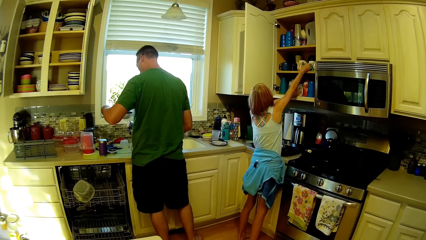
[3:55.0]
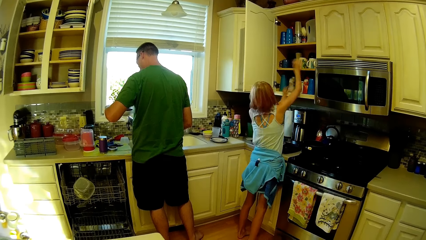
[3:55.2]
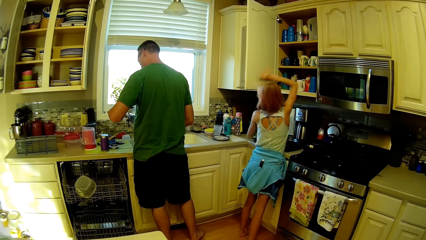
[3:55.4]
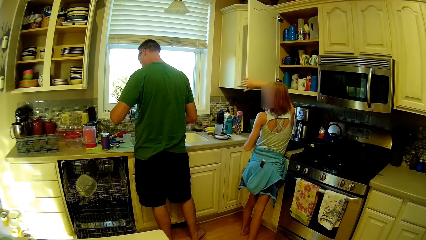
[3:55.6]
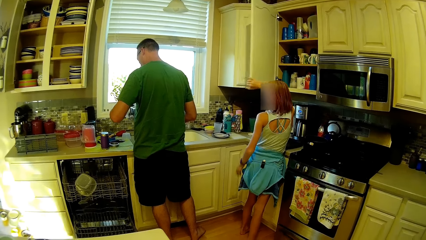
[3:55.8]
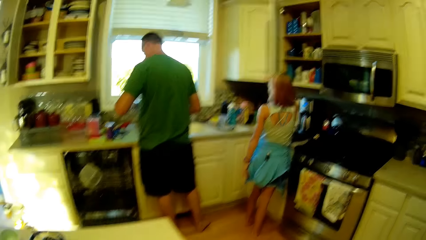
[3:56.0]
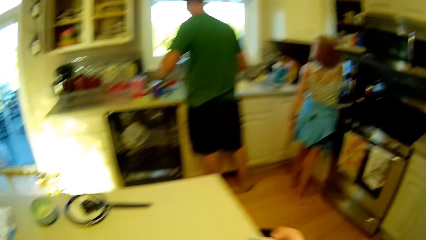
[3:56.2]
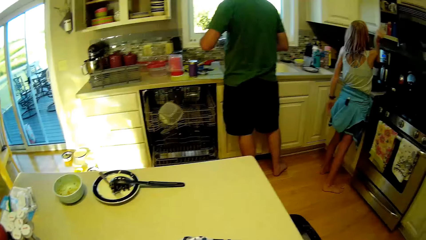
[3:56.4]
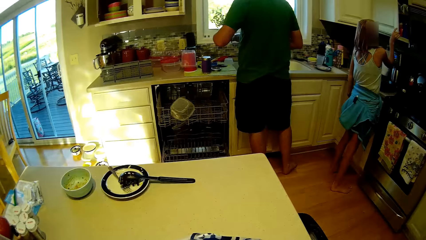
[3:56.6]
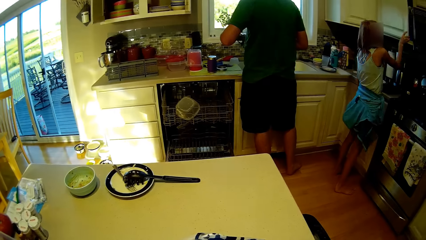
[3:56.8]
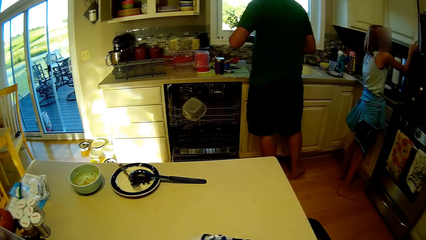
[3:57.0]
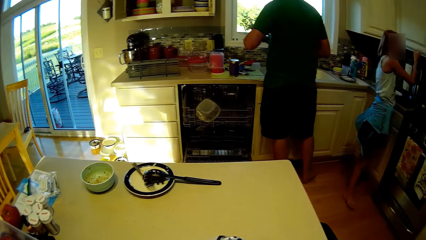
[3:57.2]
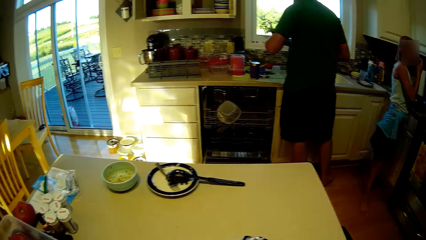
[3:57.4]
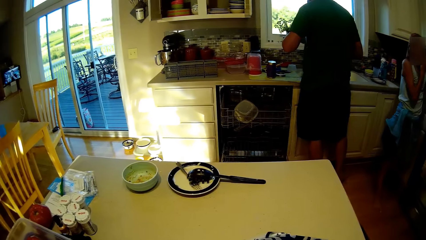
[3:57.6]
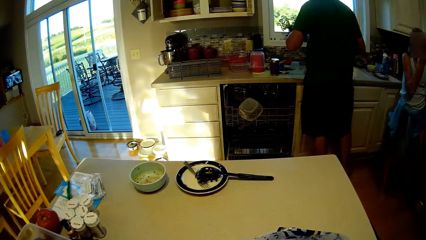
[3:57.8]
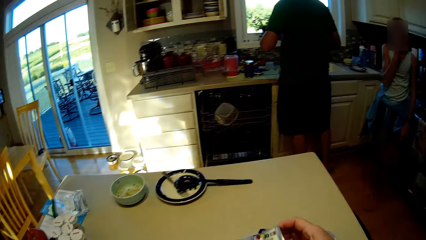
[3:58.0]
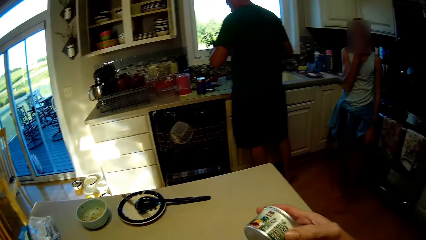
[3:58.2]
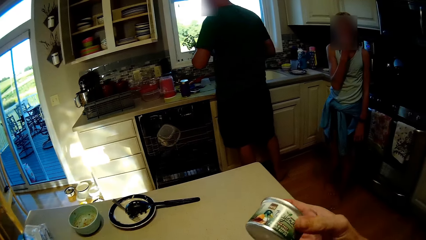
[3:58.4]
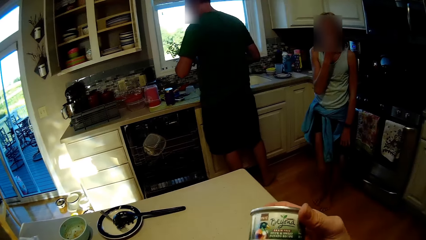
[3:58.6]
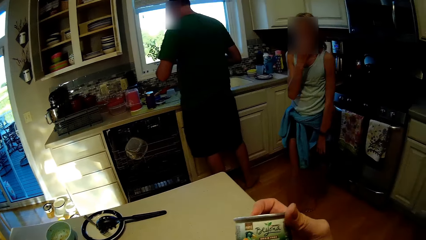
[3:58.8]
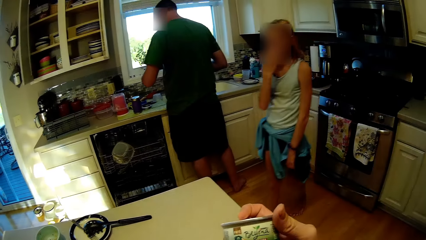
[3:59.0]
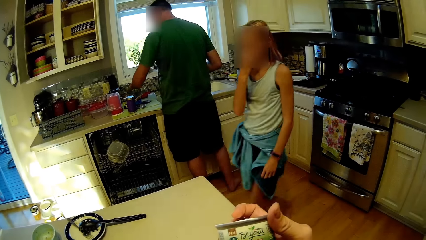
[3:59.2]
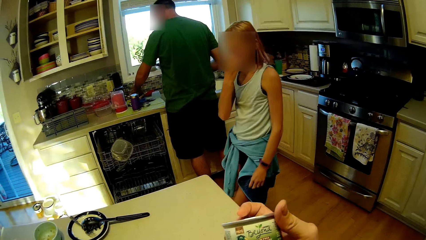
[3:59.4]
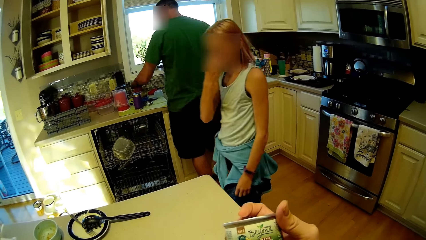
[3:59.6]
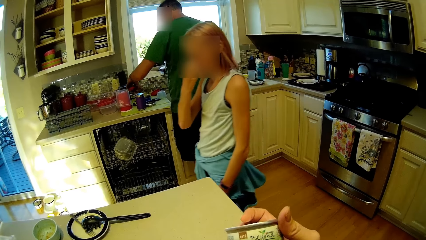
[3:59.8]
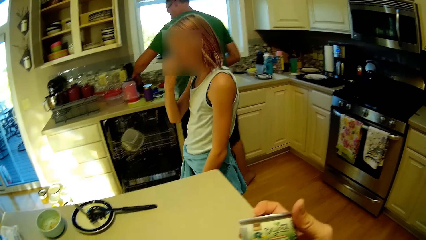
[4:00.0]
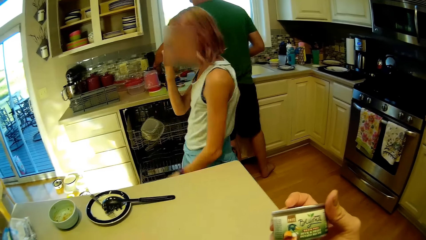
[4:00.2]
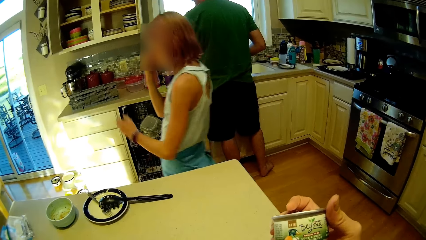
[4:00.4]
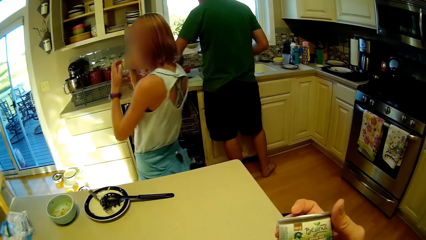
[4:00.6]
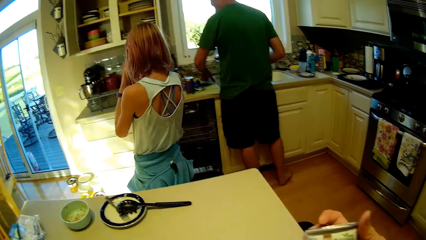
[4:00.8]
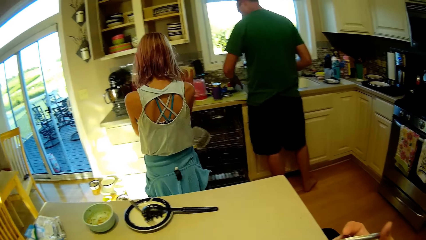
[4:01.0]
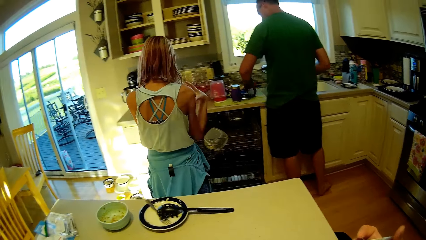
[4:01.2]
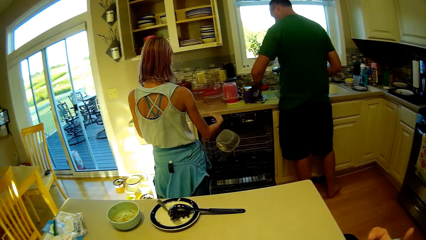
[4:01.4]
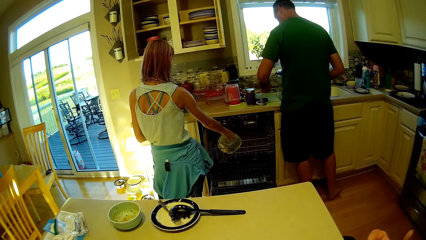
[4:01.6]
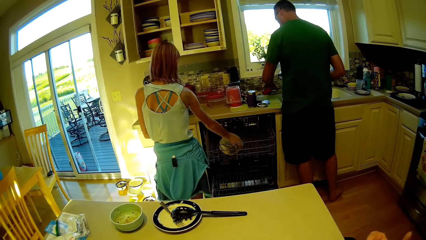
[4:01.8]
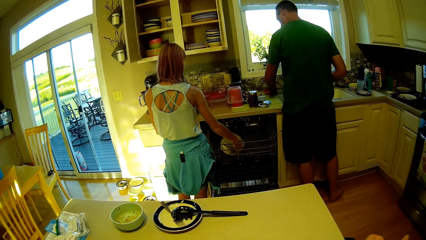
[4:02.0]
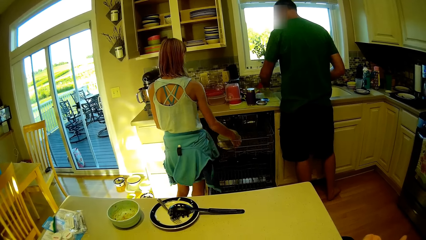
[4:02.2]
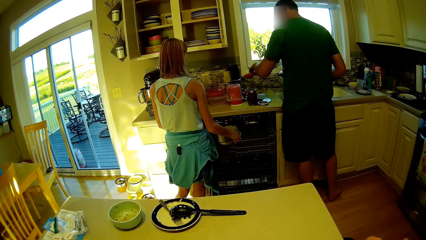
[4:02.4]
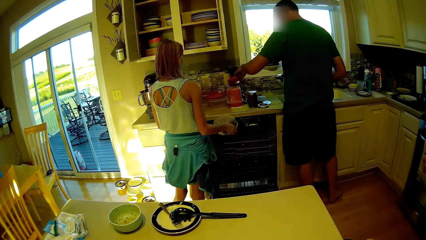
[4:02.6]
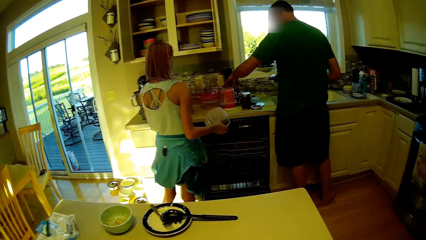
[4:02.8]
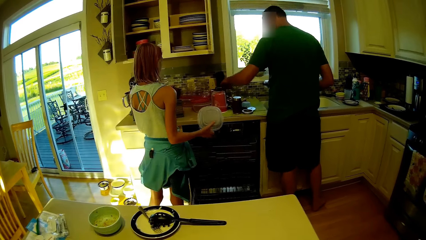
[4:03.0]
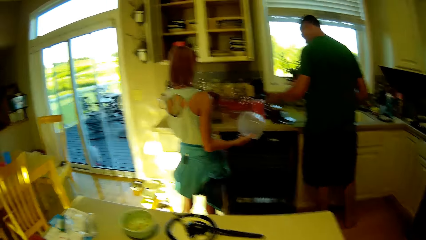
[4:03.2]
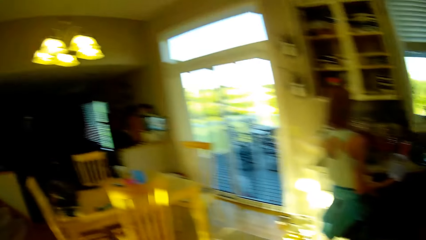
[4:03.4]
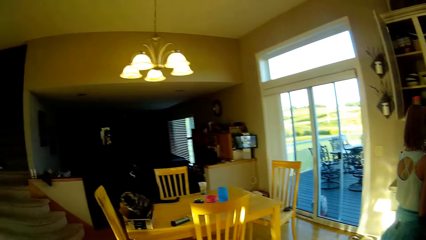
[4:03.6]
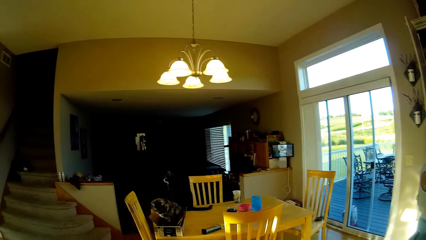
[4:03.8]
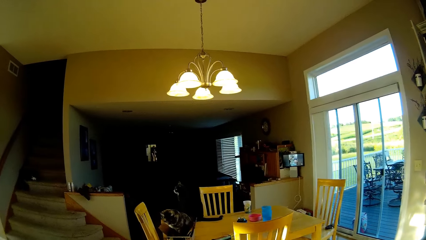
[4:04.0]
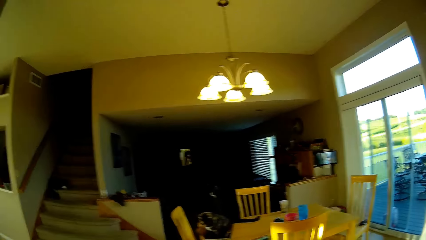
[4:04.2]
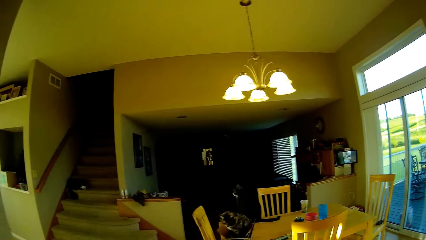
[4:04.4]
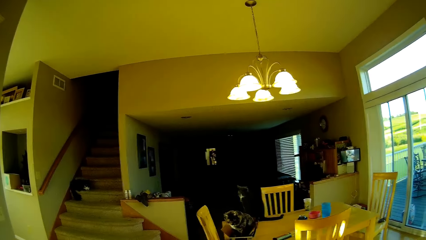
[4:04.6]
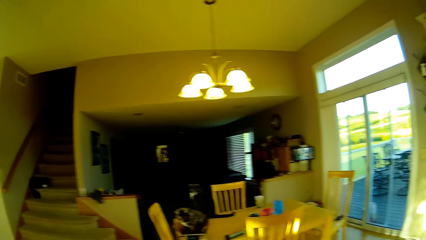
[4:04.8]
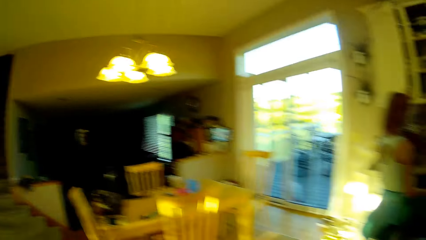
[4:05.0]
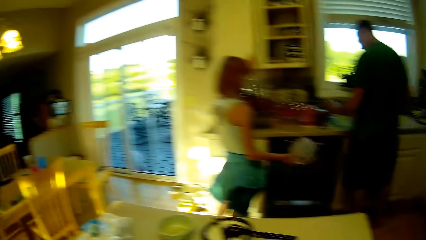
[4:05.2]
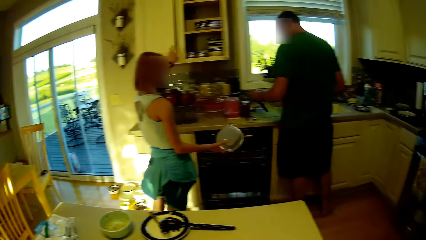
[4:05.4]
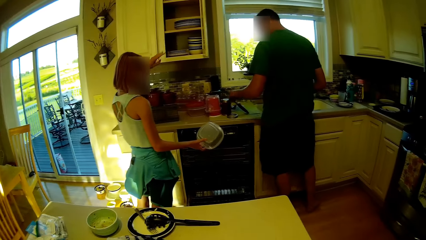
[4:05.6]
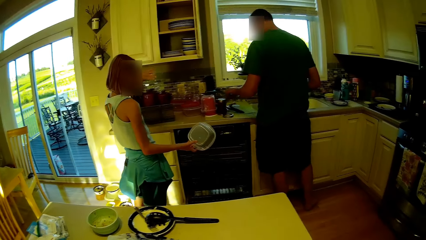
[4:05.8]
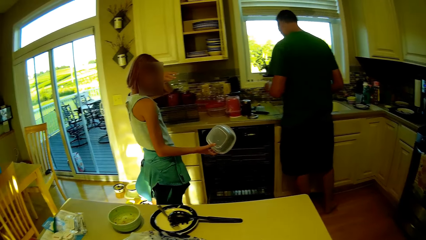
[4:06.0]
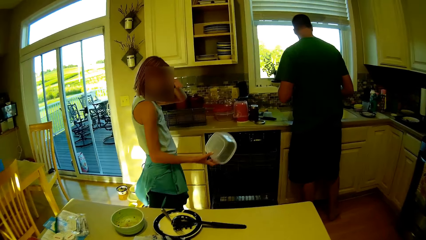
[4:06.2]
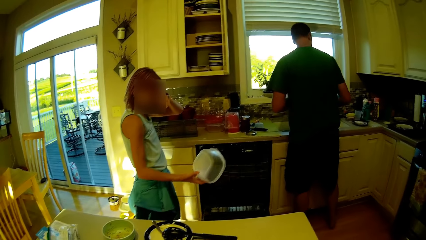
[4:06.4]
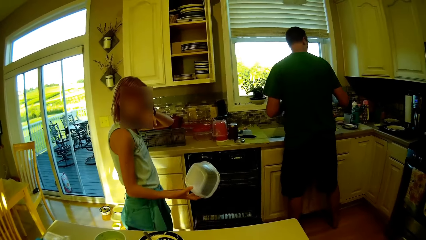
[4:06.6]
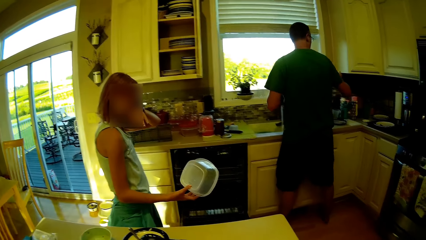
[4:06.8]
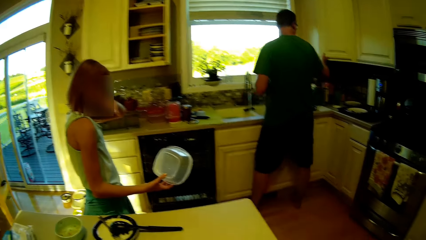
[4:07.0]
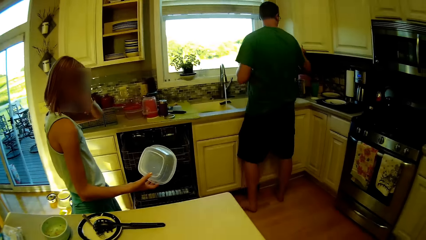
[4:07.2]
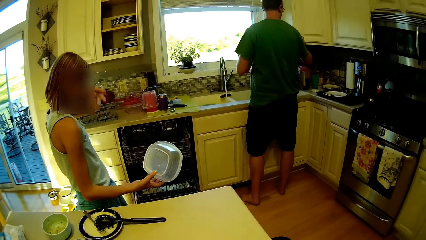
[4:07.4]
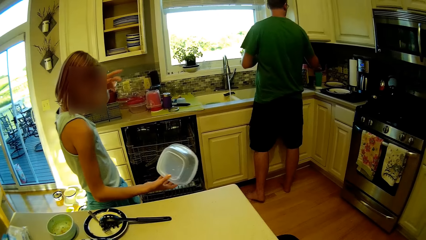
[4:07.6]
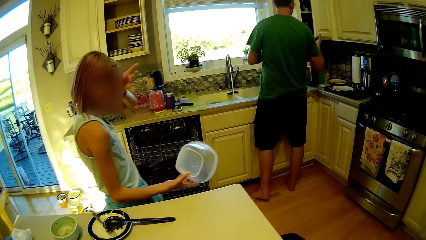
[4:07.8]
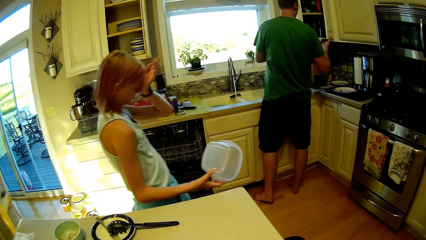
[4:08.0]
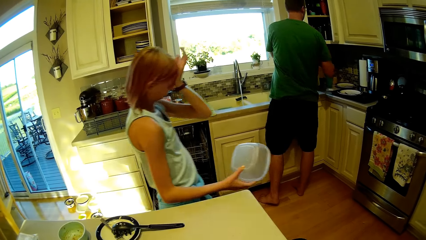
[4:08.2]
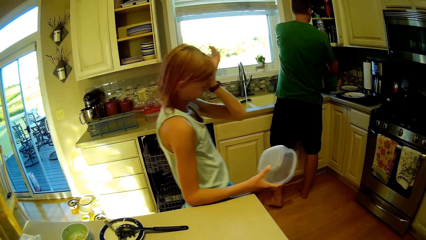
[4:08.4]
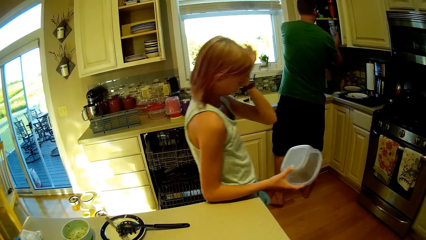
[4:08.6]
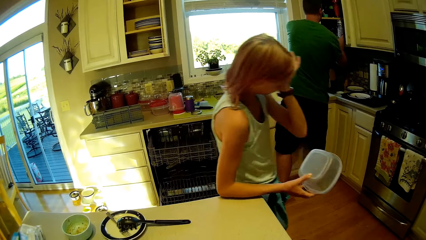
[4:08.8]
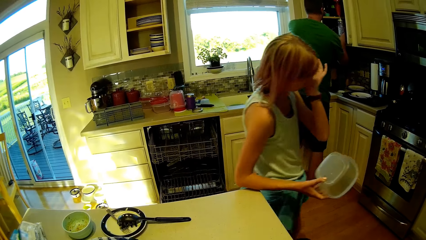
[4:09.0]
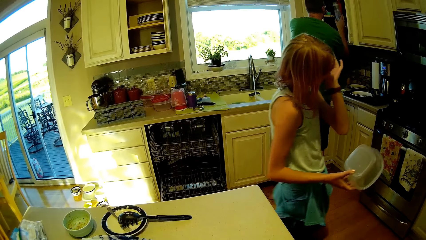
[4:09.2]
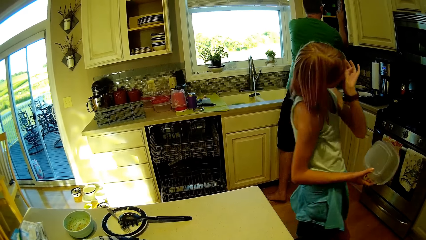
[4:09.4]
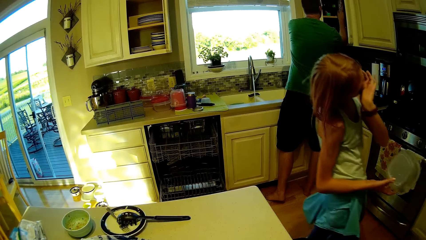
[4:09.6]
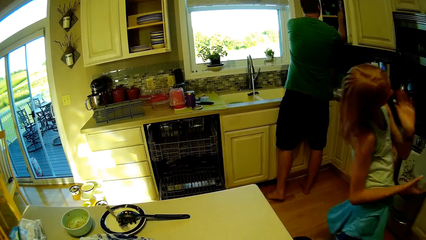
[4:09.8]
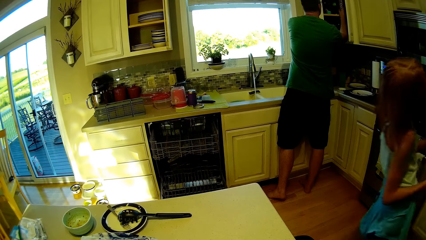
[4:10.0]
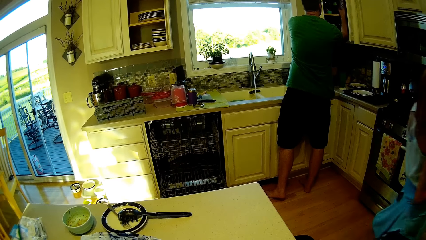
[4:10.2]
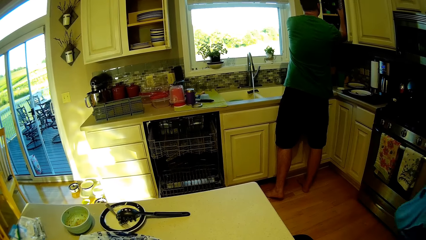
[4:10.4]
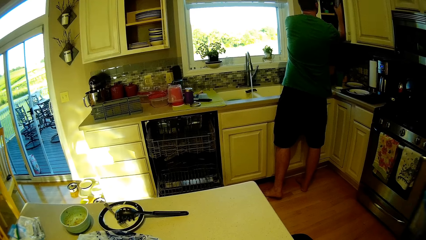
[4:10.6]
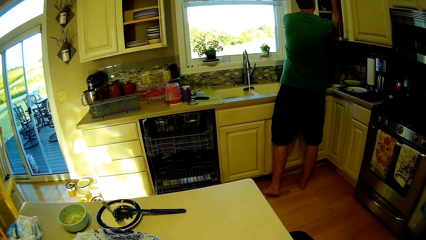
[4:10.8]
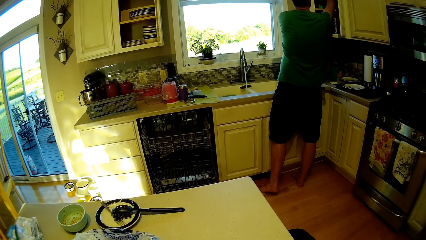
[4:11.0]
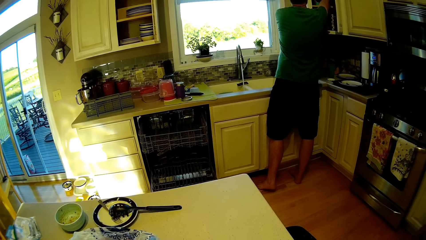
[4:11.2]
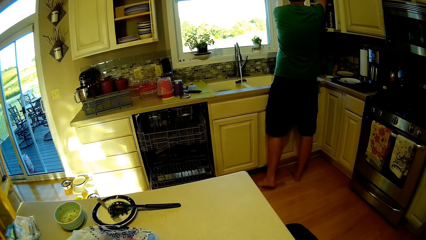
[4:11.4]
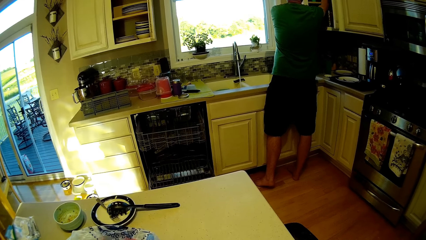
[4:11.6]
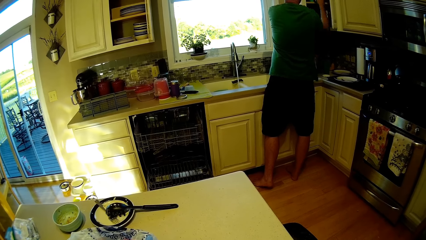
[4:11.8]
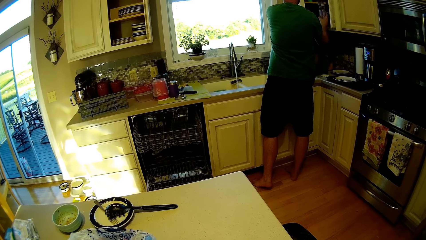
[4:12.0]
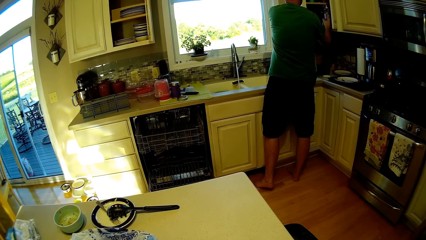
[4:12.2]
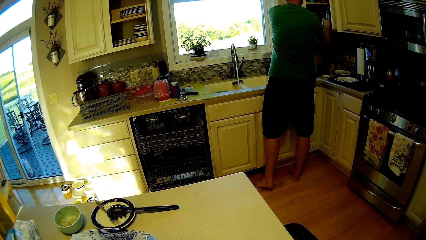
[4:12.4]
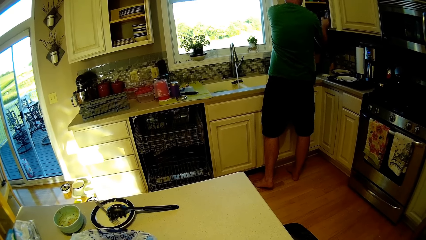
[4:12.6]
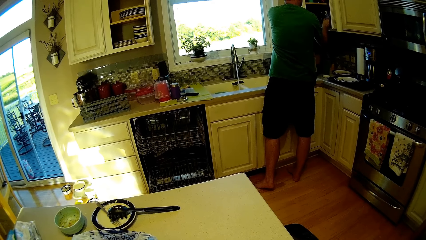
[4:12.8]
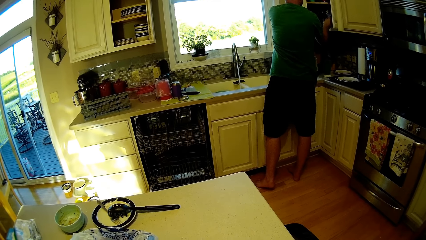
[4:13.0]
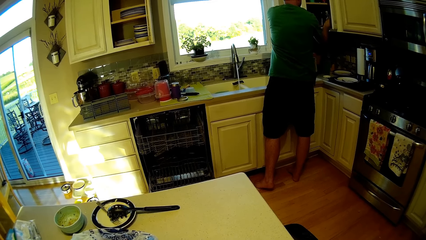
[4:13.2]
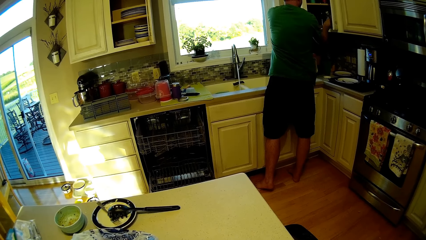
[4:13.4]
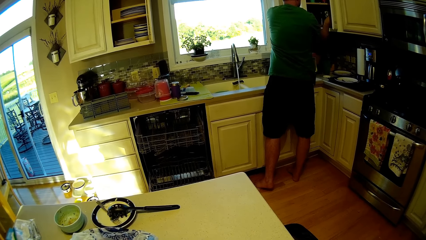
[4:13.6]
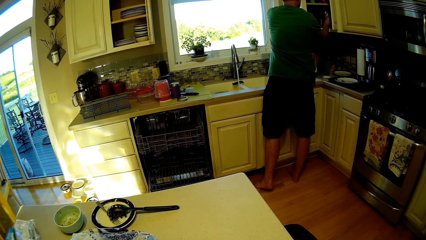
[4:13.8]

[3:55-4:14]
A person arranges utensils in the drawer. Another person covers the water bottle. A third person shuts the cabinet and walks around. The camera wearer stares at the tin. They remove food stuff in the plastic bag. They arrange the utensils on the countertop. The third person picks up the food container. The camera wearer looks around. The third person walks around. The second person opens the cabinet and places the water bottle into the cabinet.
